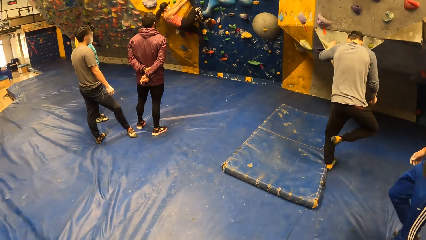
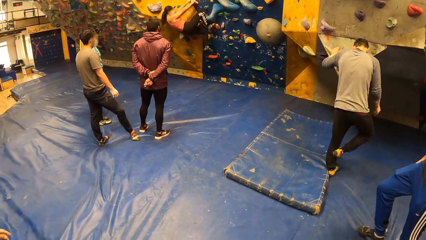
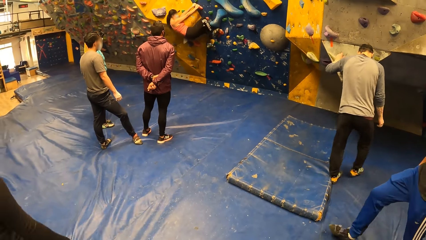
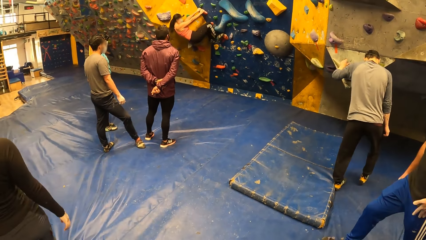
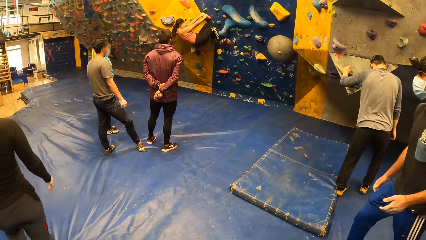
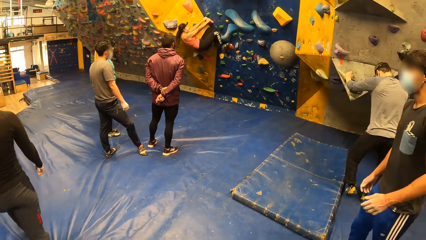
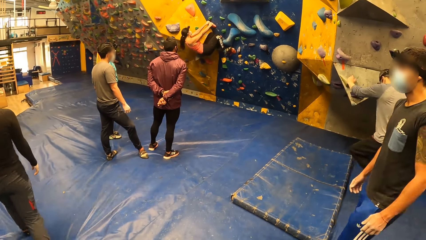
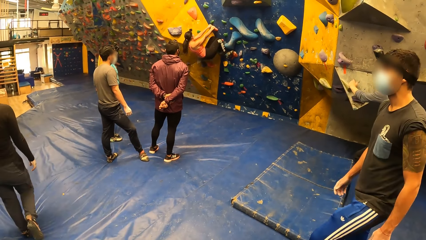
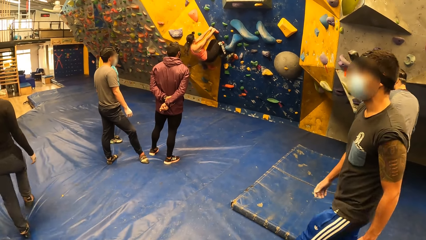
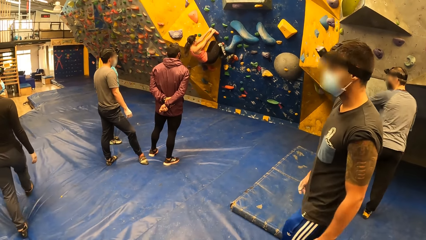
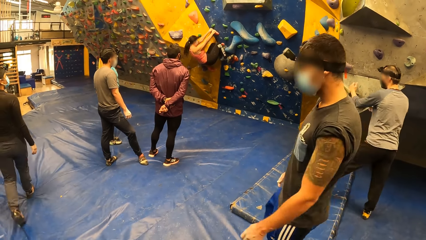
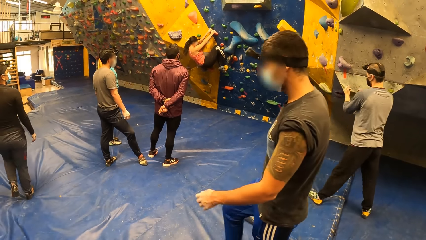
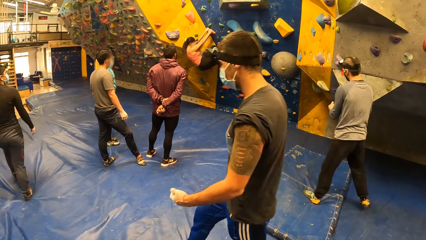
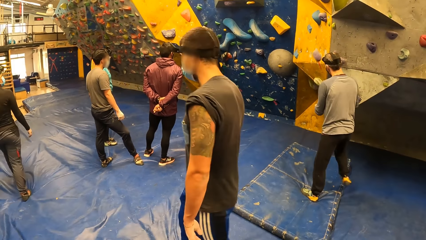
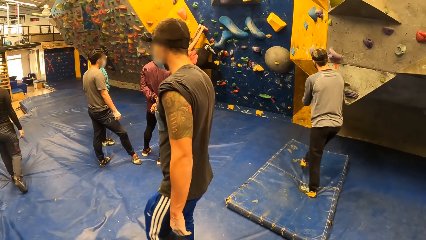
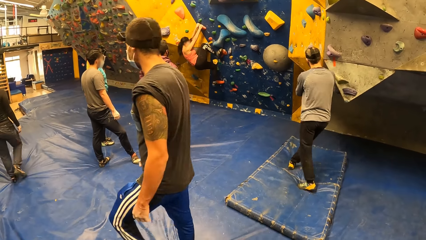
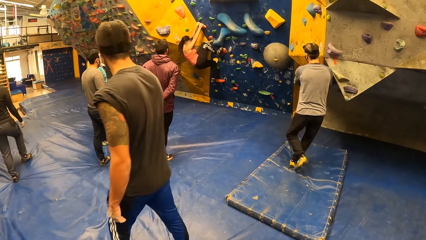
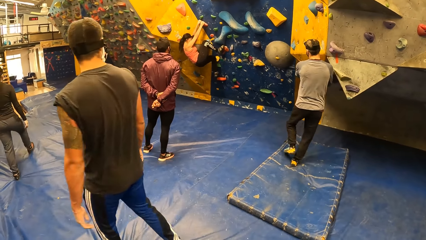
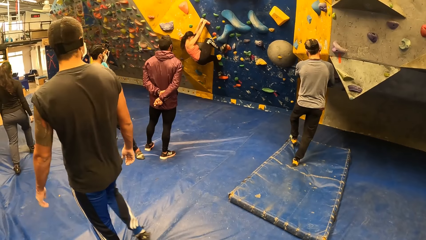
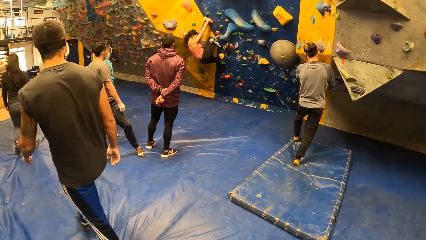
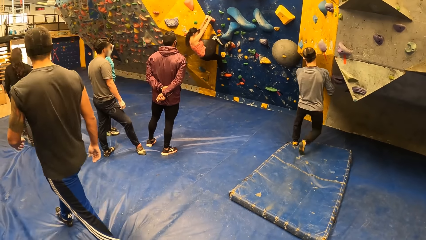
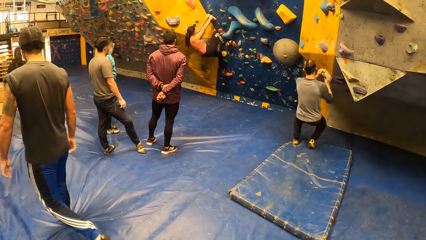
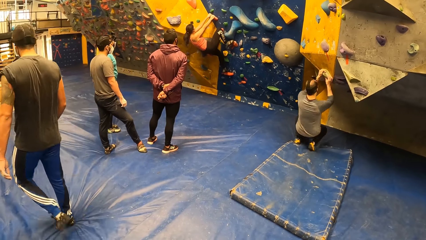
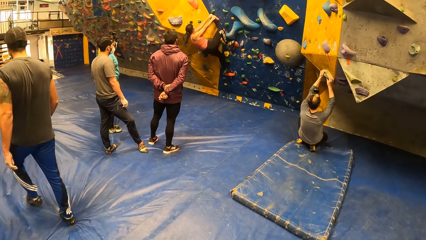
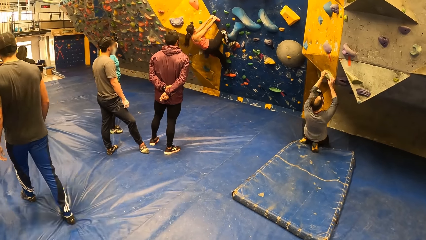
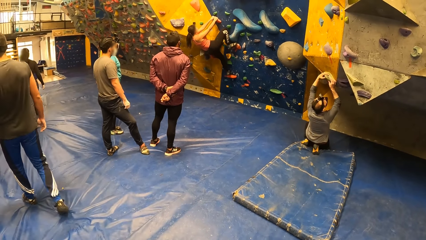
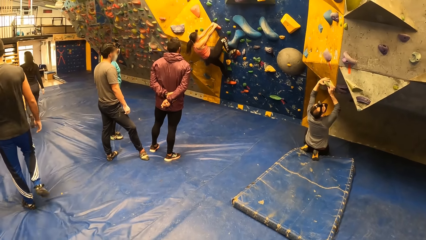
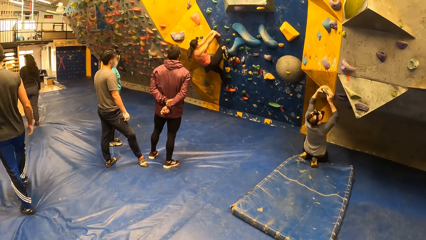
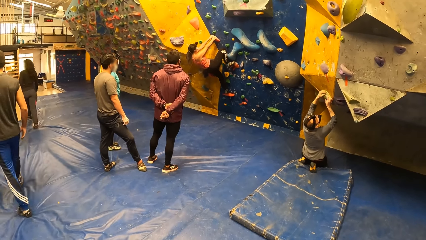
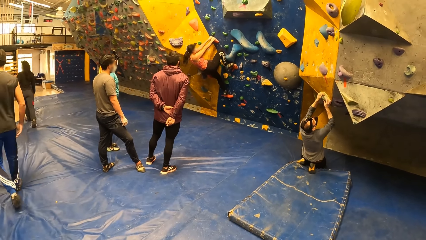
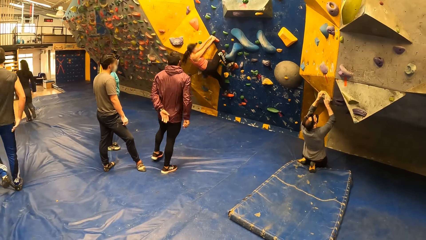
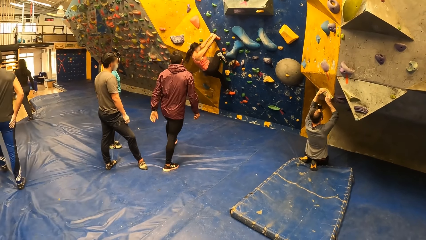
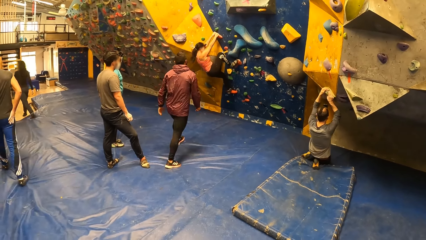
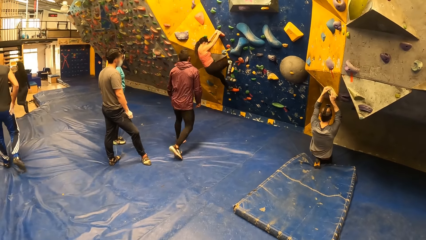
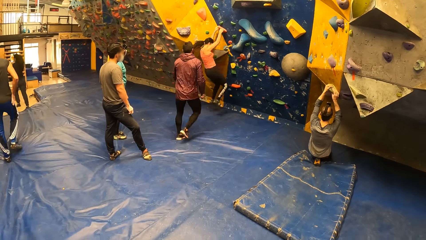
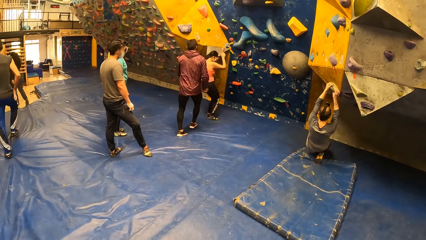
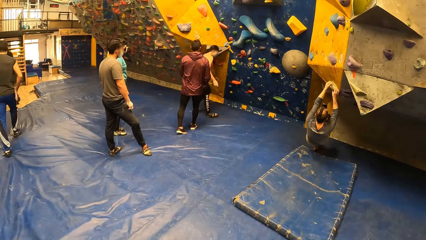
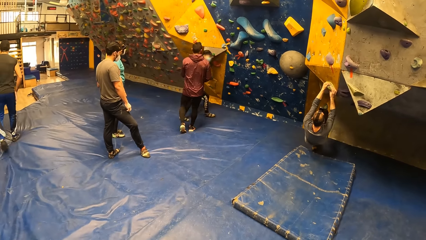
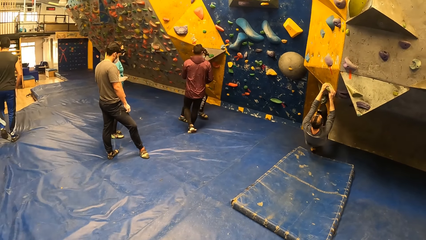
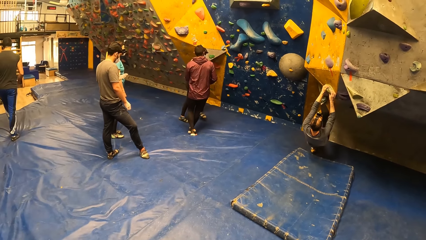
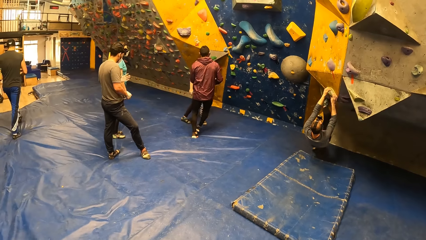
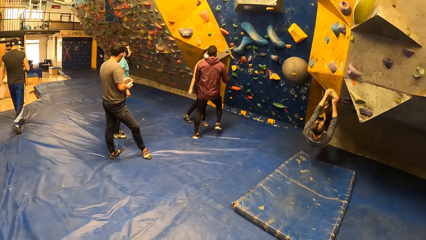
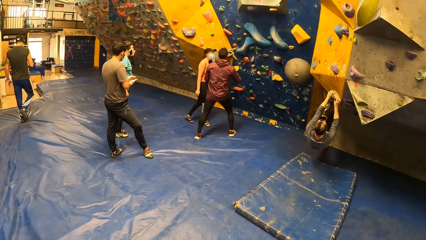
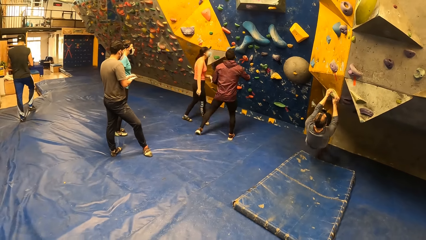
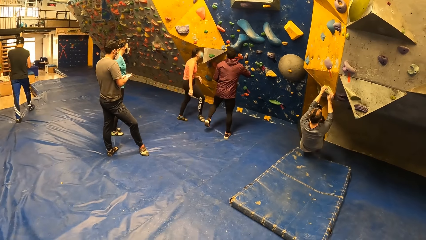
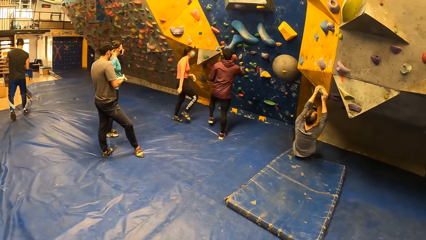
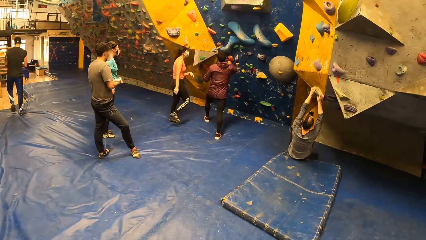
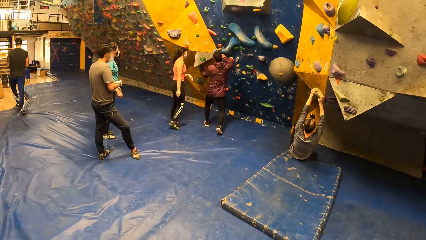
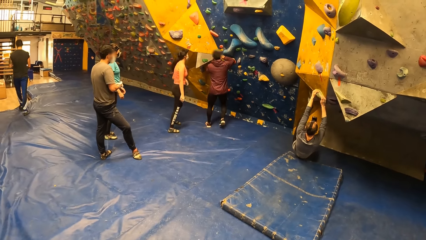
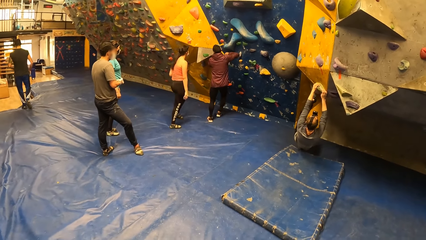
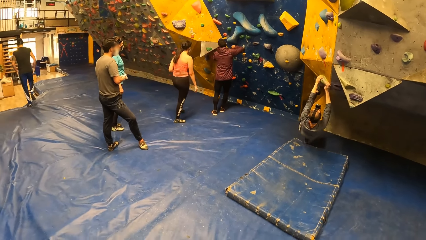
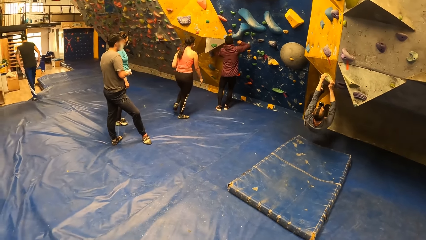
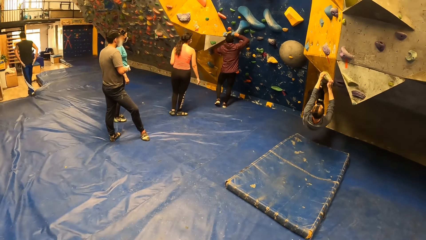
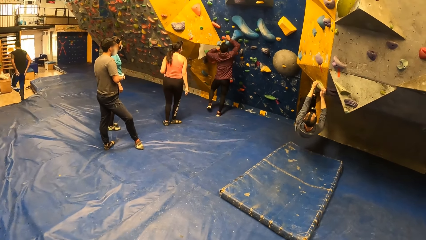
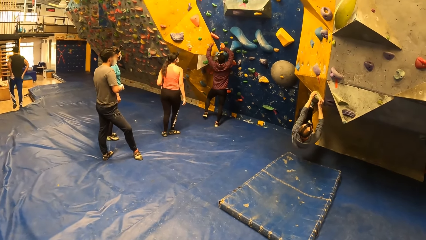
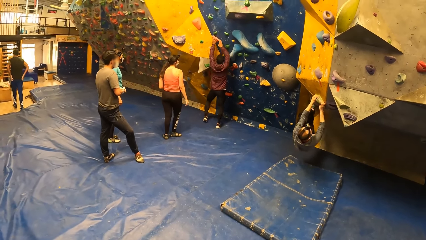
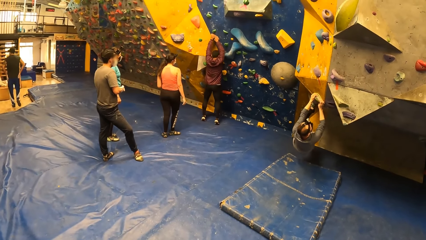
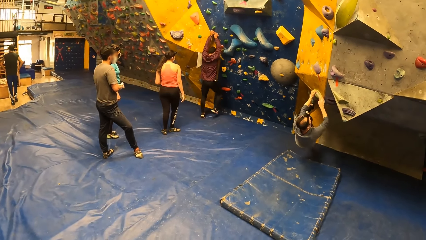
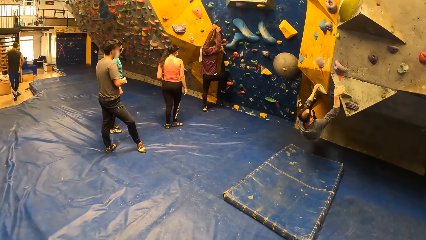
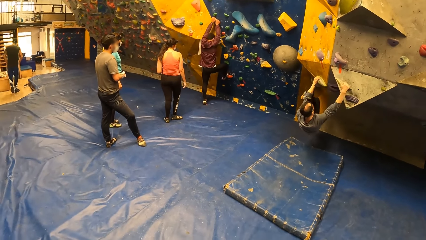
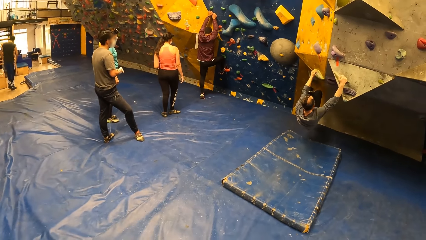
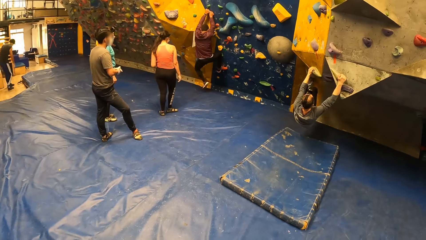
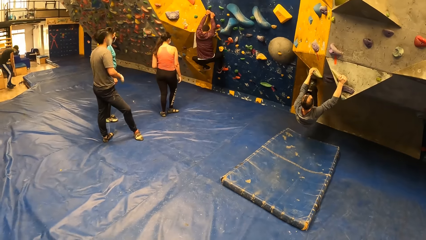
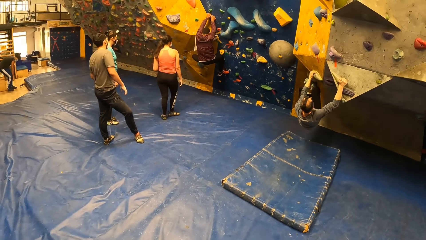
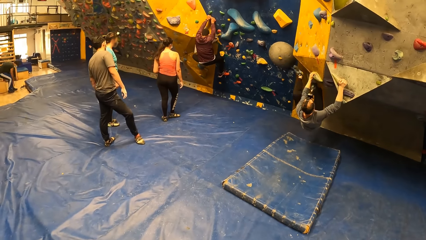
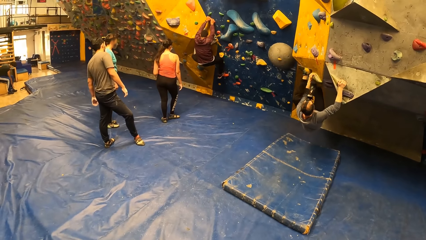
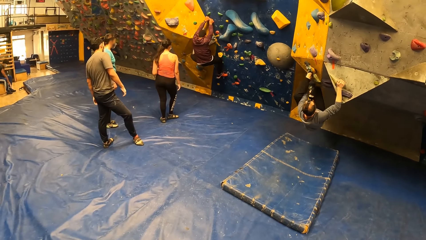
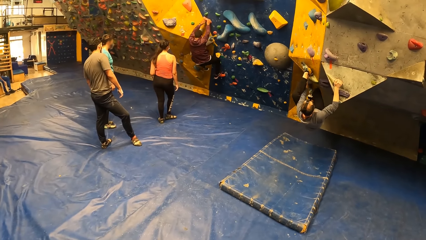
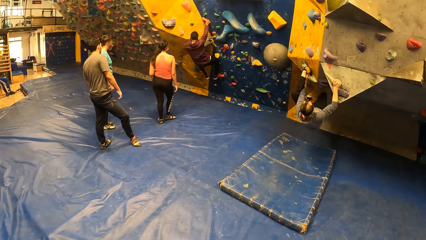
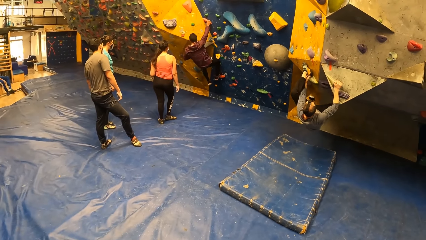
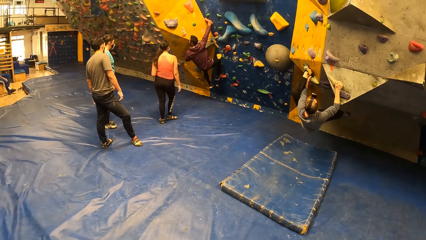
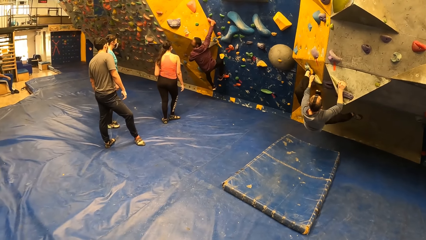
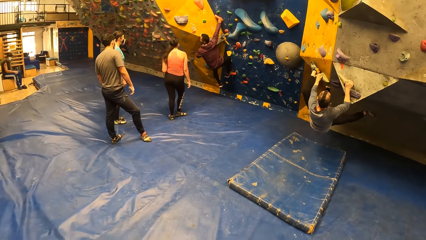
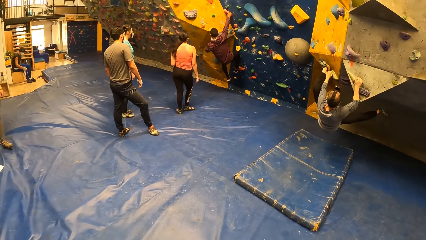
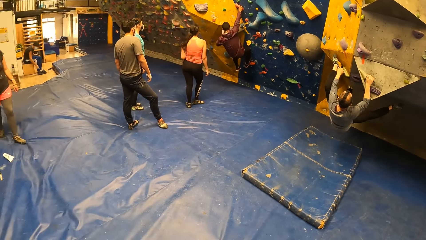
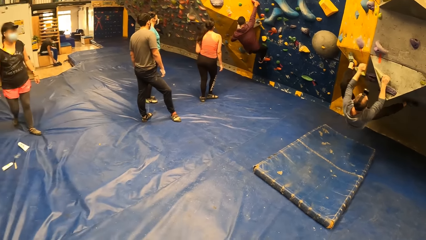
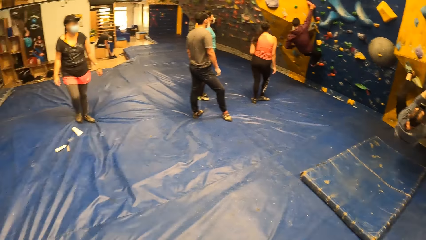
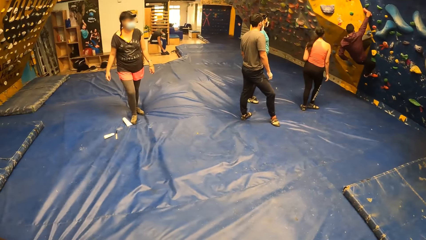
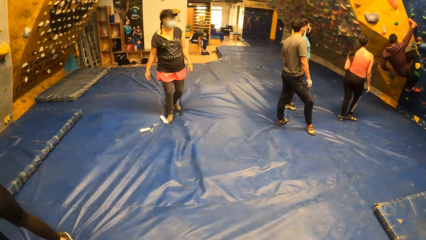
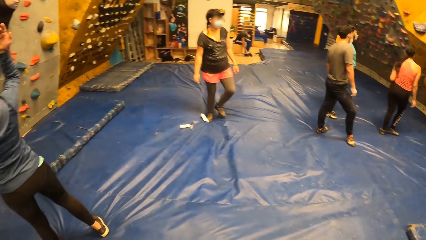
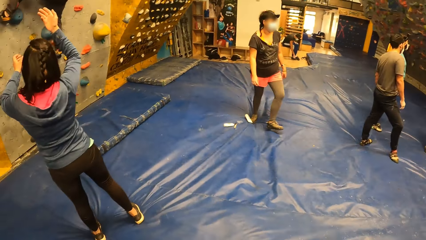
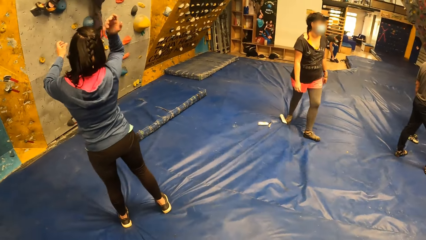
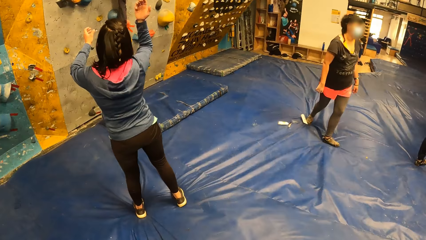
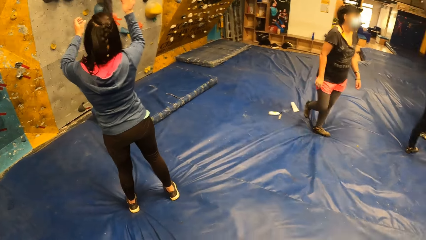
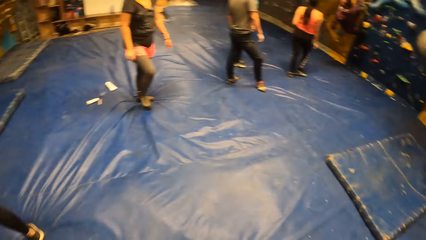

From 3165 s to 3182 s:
A man climbs on a wall. Another man walks around a room. The first man climbs the wall. A woman jumps down from the wall. A third man climbs the wall. The camera wearer looks around the room.
